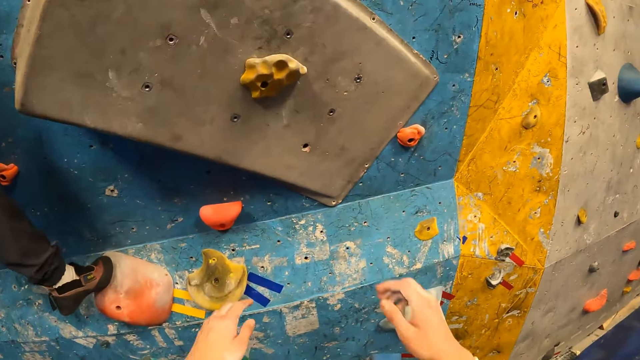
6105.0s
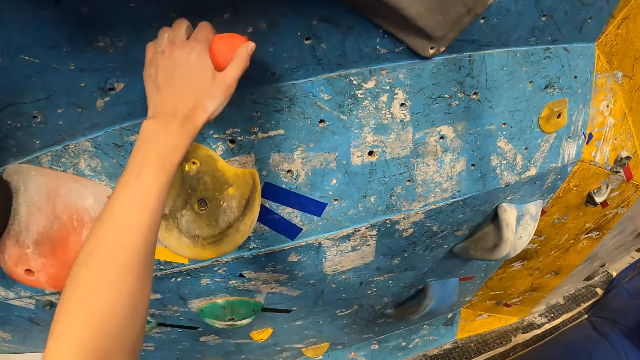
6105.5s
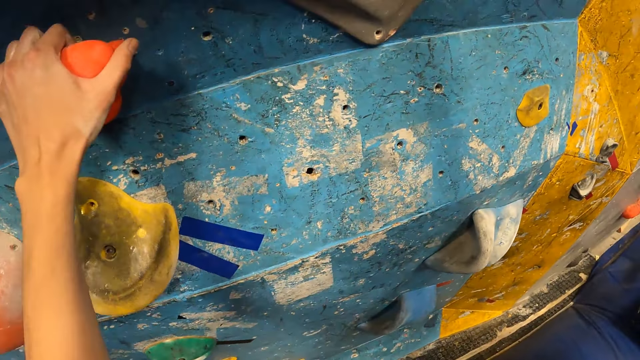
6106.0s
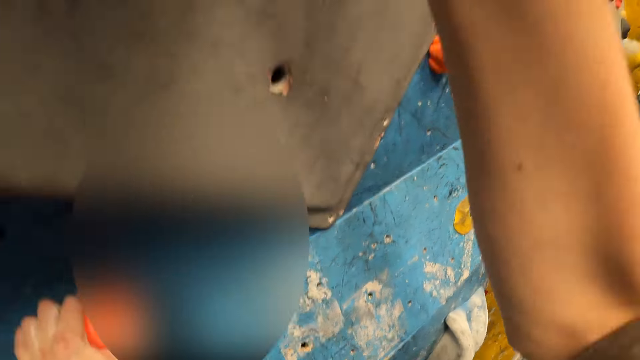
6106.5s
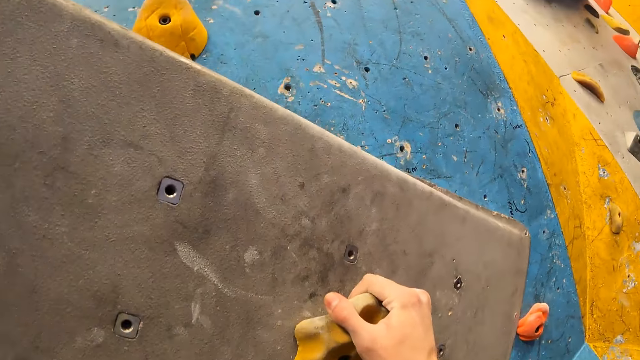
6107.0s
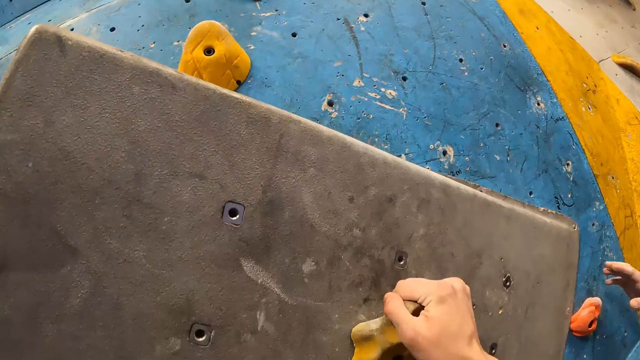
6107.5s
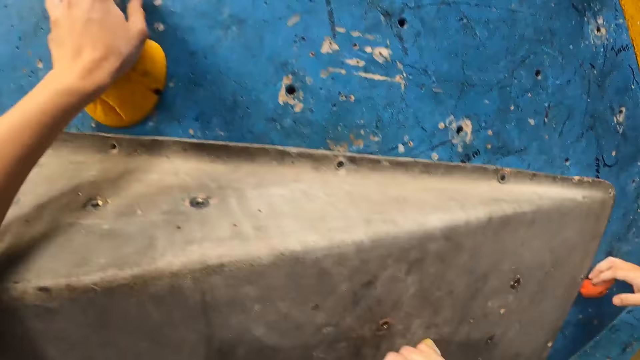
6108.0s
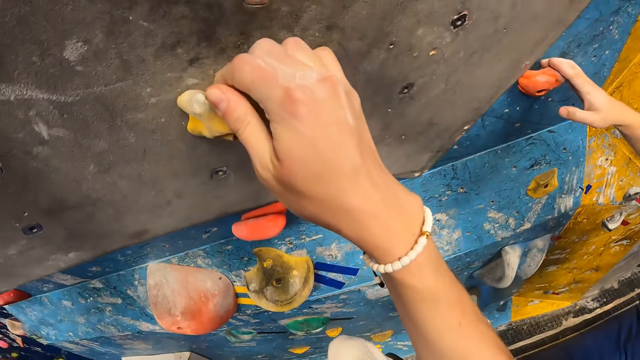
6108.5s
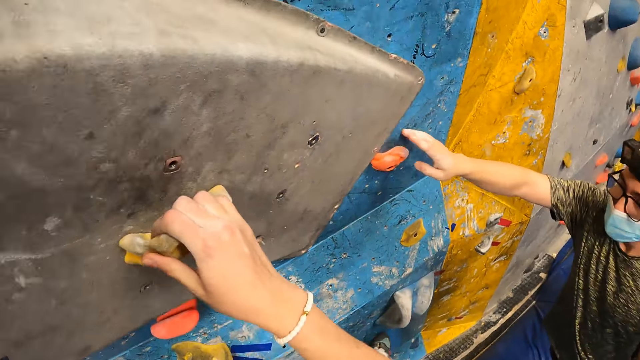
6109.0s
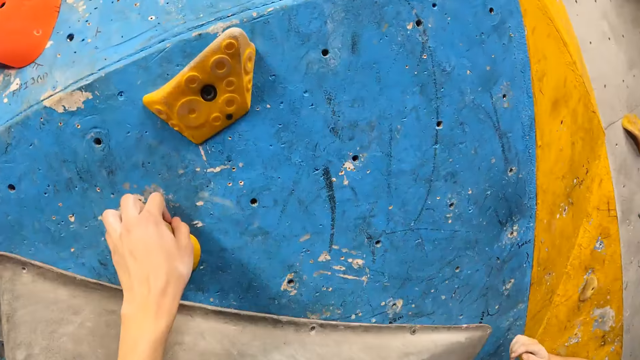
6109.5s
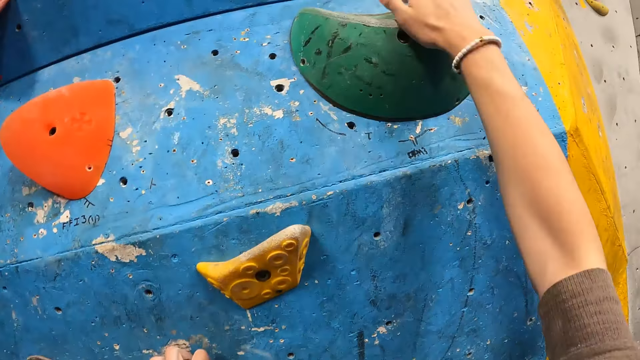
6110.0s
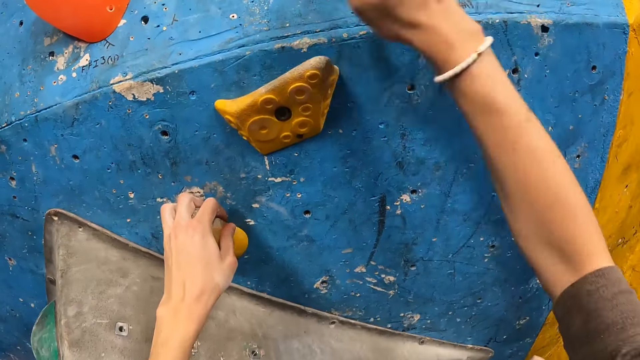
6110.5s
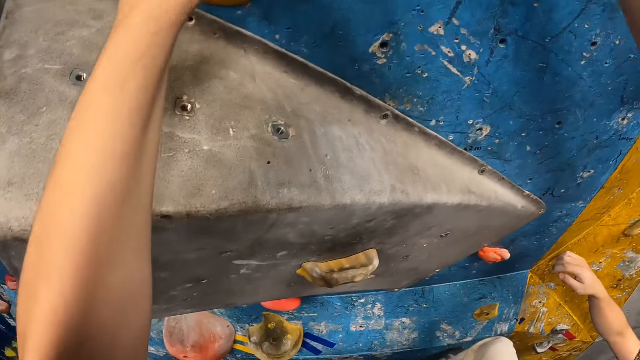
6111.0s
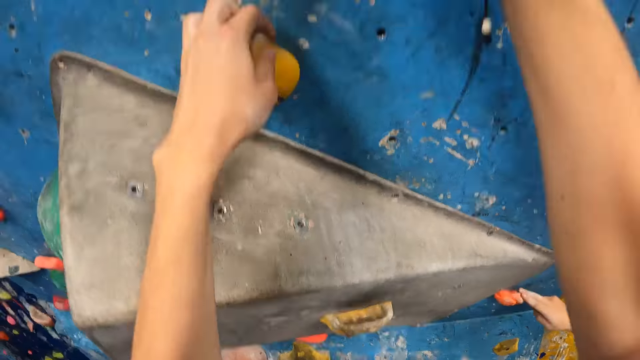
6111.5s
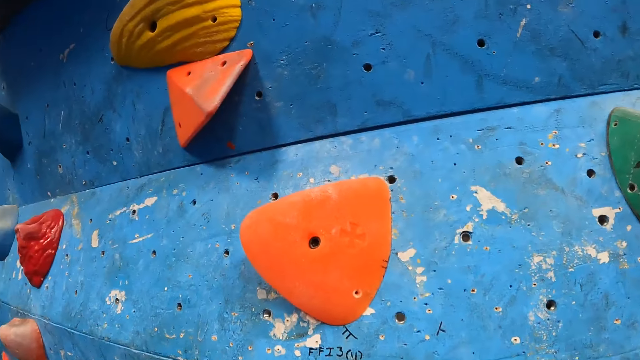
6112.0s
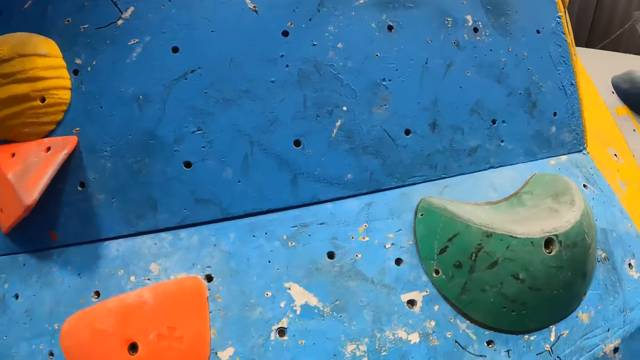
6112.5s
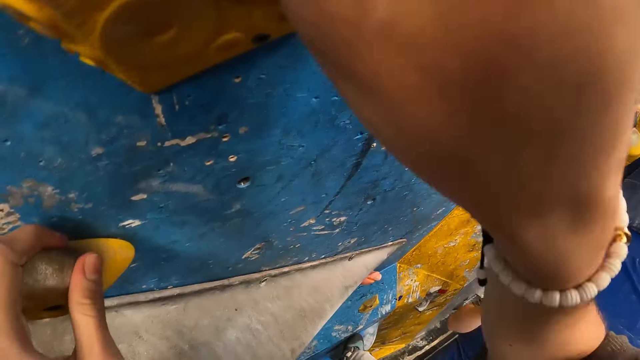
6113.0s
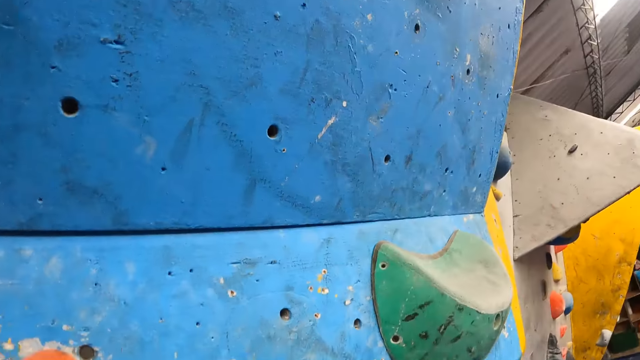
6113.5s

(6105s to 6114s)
The camera wearer climbs the rock wall with both hands.

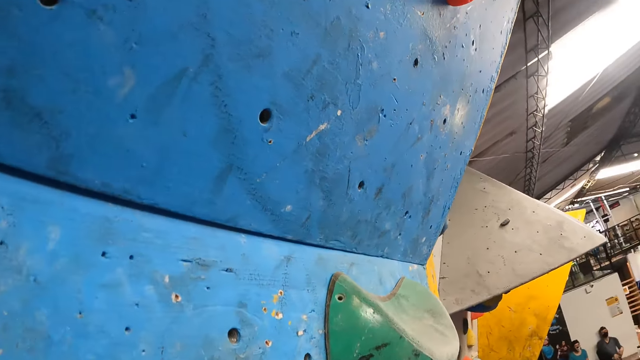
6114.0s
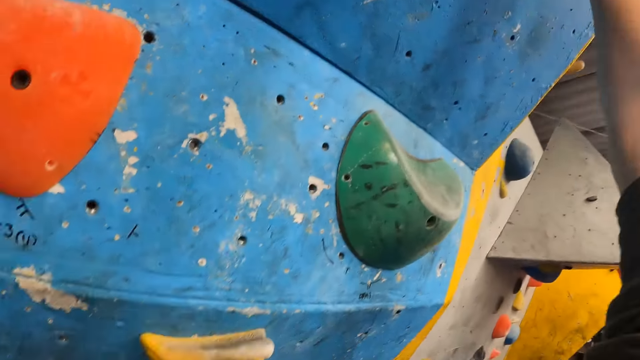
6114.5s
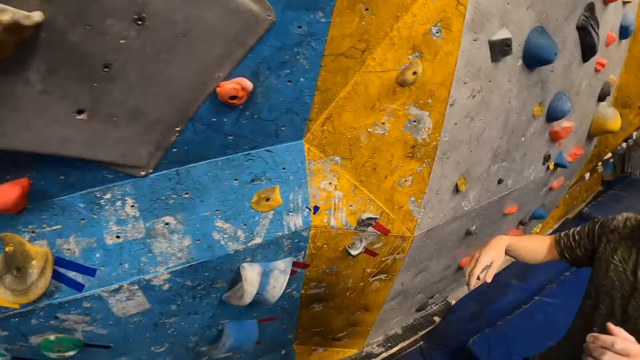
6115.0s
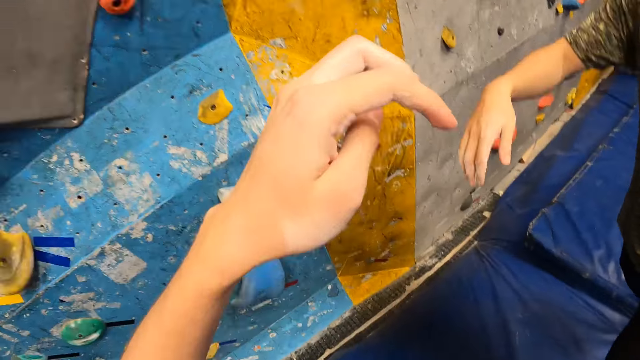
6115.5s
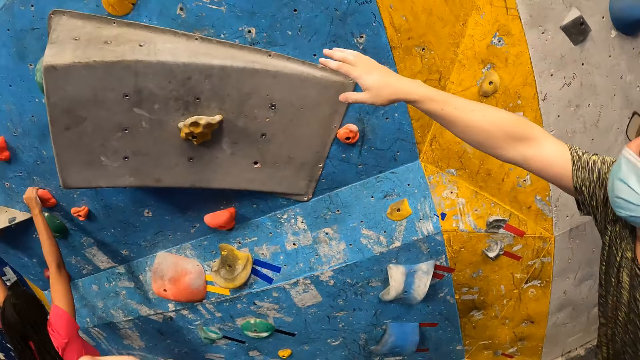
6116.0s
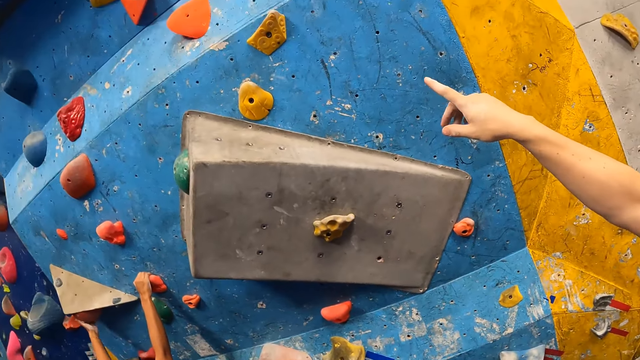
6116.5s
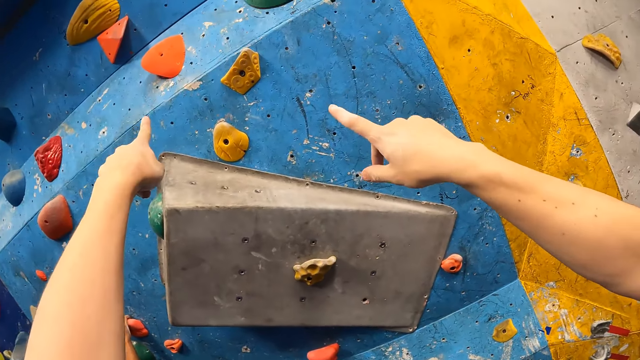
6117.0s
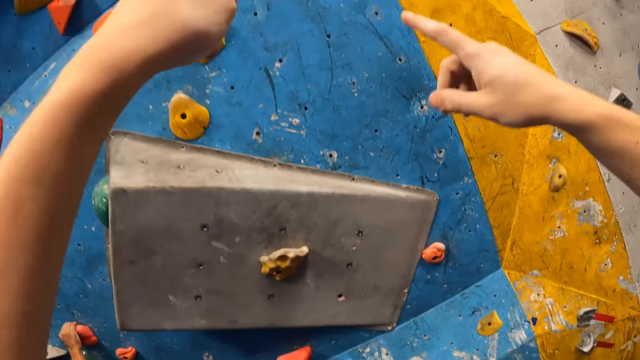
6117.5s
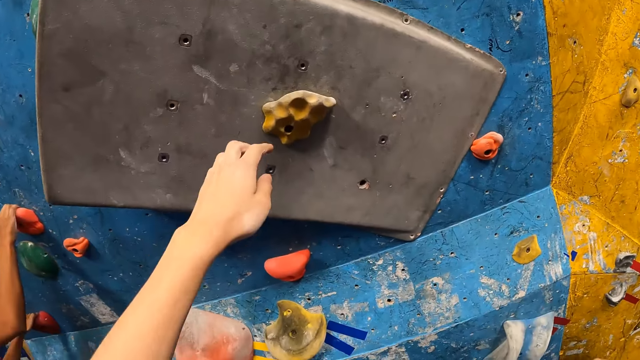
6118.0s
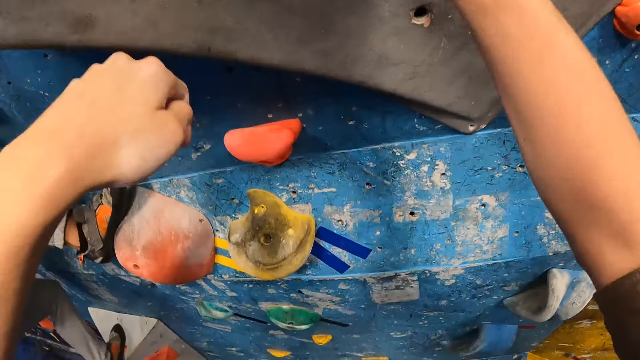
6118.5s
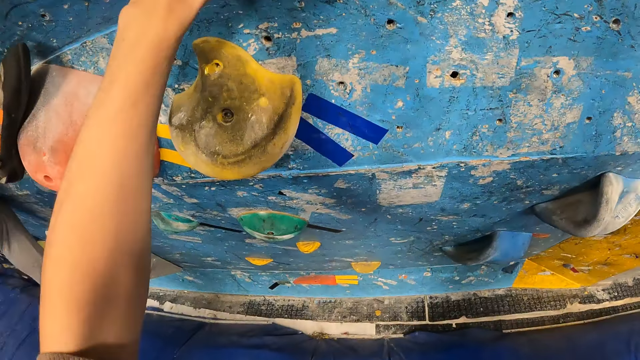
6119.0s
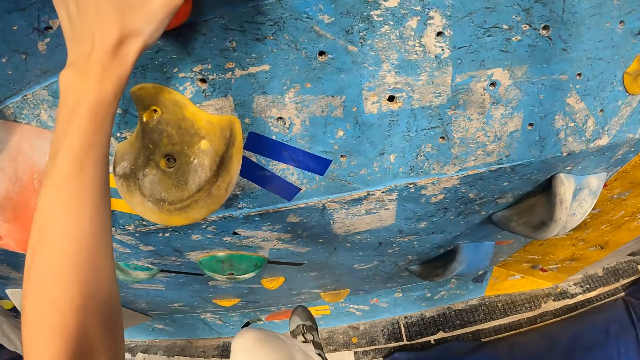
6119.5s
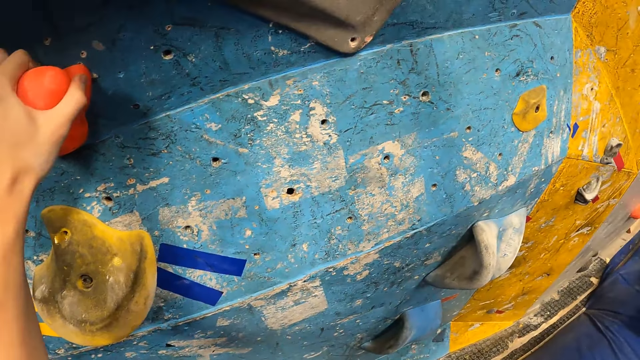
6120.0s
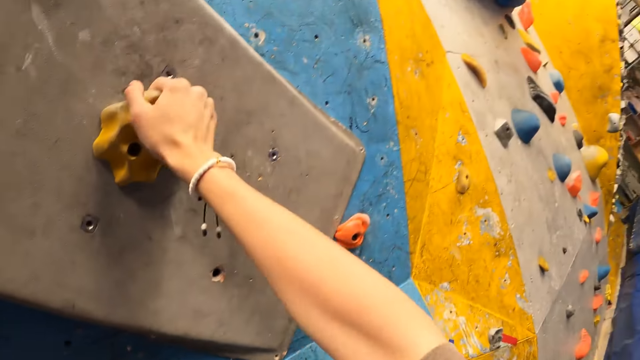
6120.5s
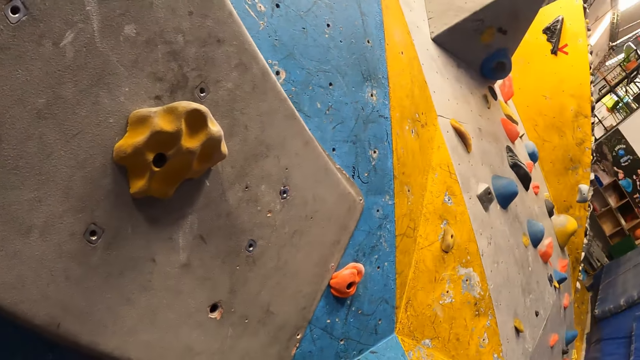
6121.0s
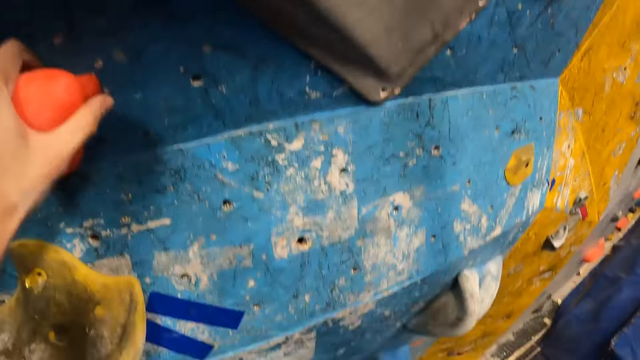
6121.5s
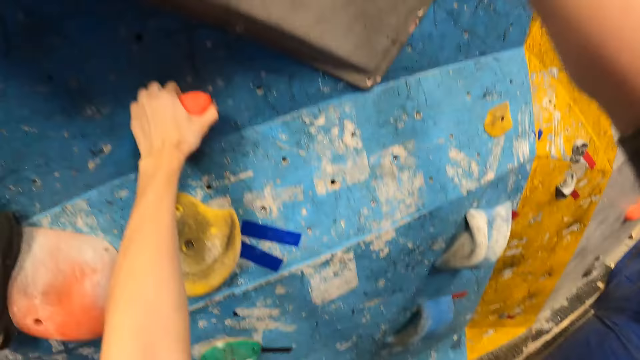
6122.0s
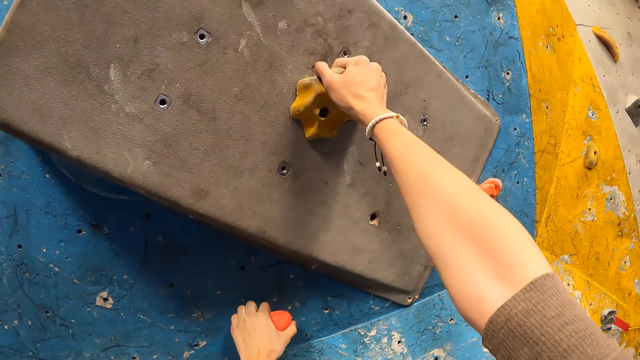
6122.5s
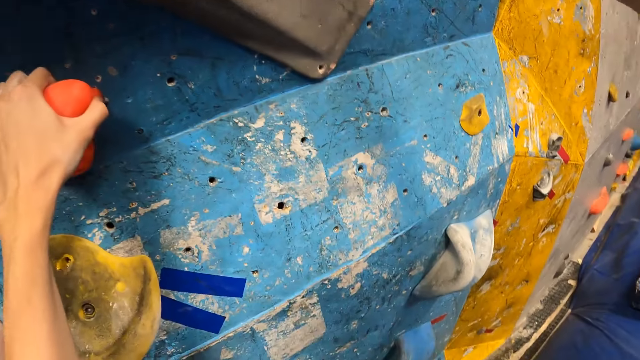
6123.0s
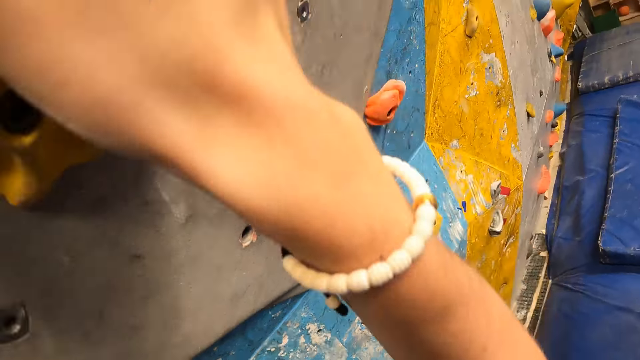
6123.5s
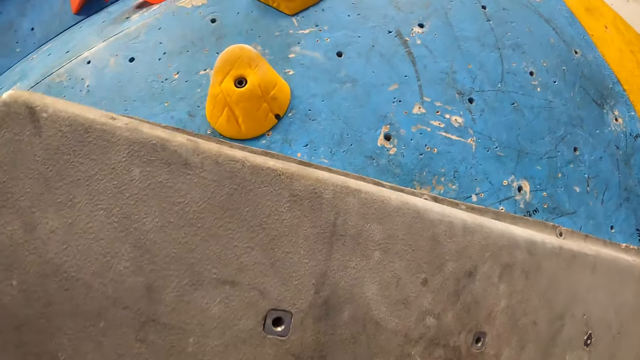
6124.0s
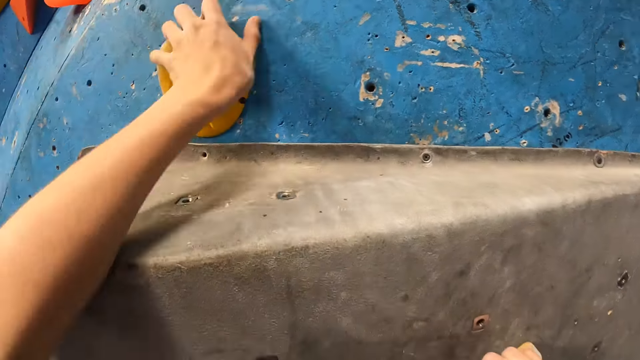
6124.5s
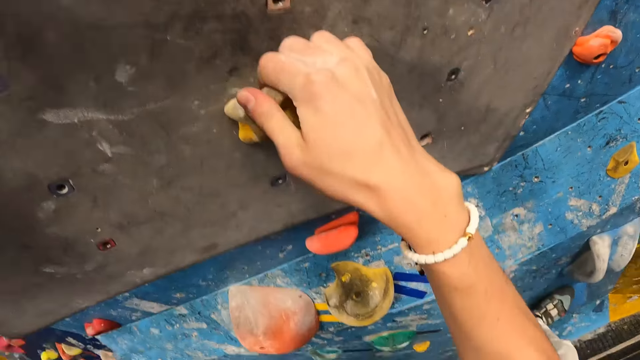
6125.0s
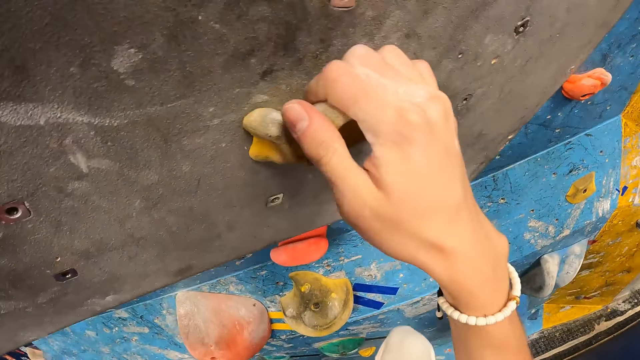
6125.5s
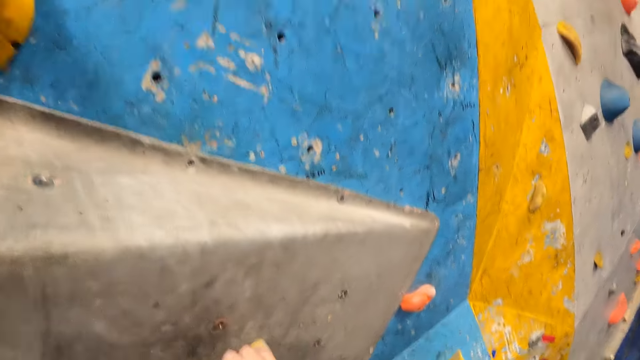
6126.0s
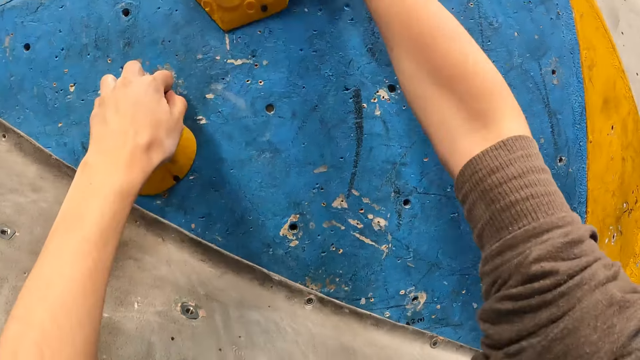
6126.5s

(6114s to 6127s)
The camera wearer jumps down. They stare at the wall. They climb the wall.
